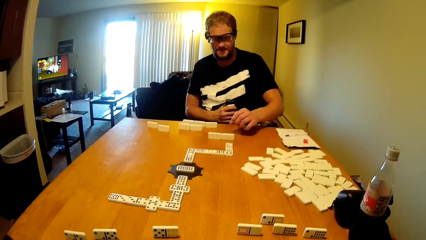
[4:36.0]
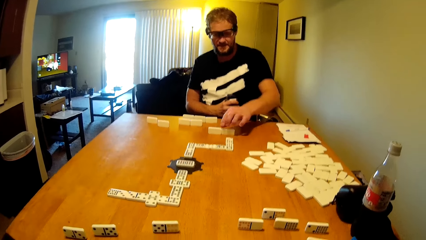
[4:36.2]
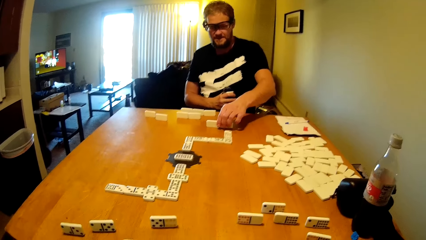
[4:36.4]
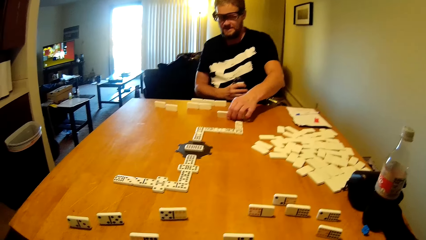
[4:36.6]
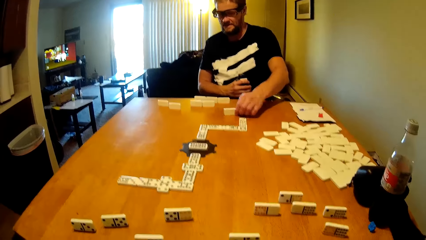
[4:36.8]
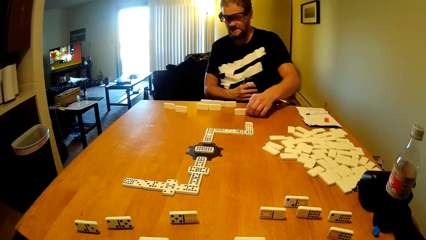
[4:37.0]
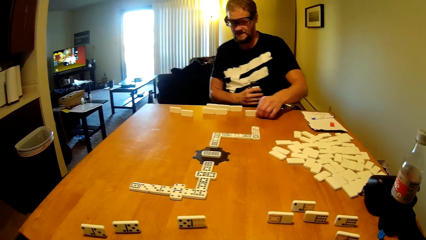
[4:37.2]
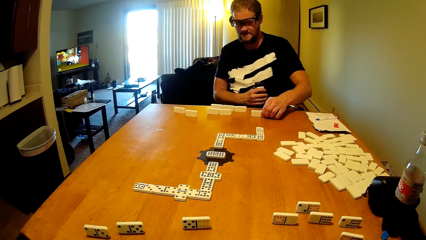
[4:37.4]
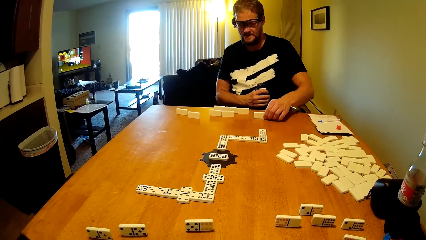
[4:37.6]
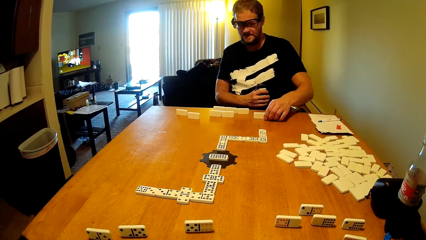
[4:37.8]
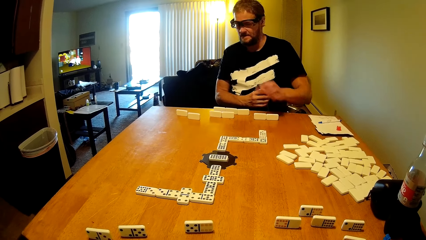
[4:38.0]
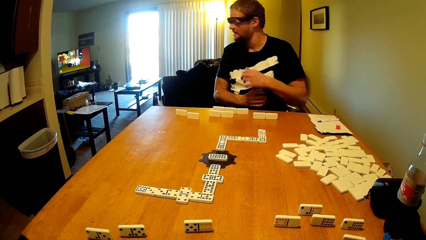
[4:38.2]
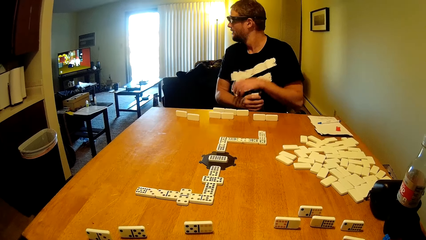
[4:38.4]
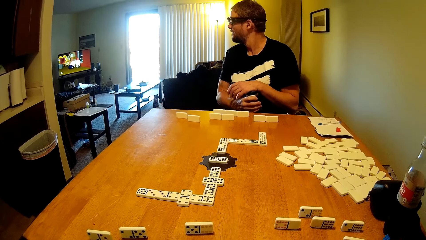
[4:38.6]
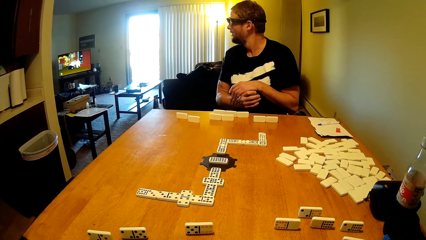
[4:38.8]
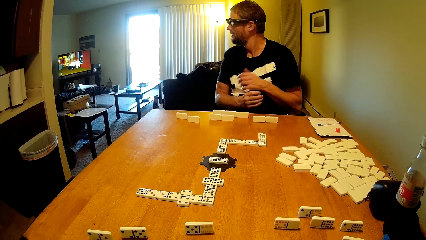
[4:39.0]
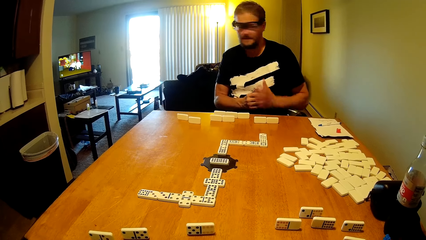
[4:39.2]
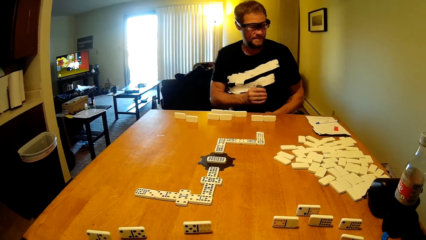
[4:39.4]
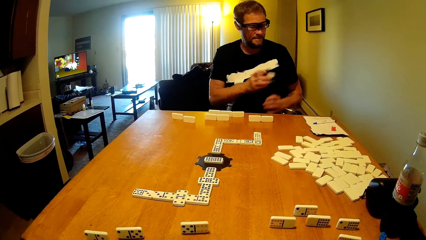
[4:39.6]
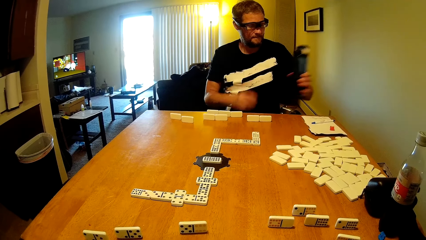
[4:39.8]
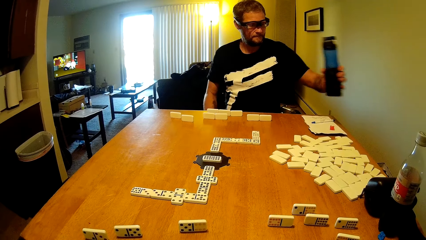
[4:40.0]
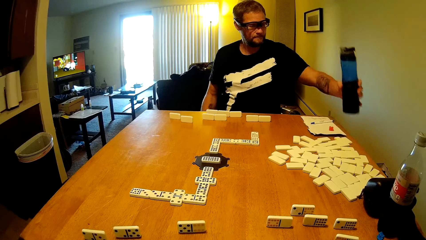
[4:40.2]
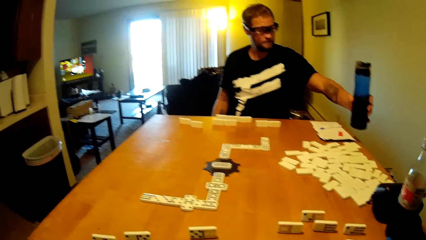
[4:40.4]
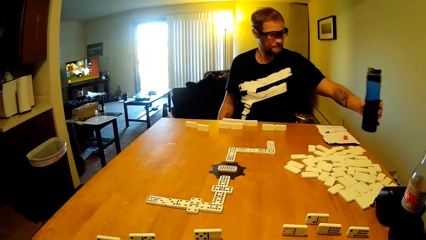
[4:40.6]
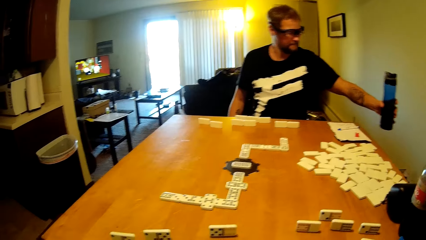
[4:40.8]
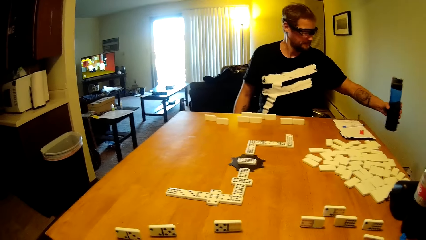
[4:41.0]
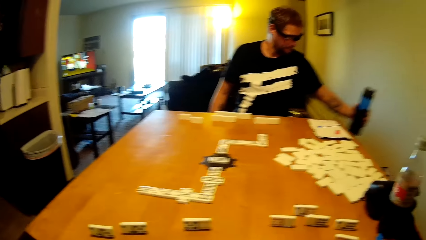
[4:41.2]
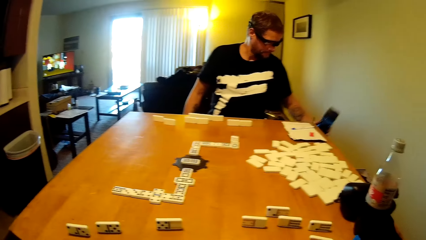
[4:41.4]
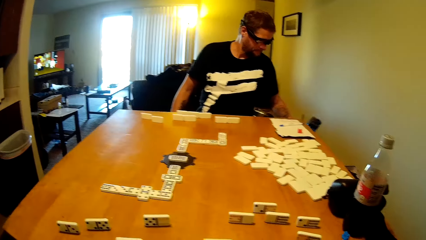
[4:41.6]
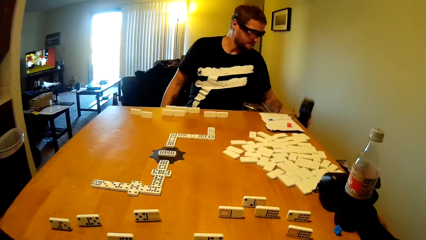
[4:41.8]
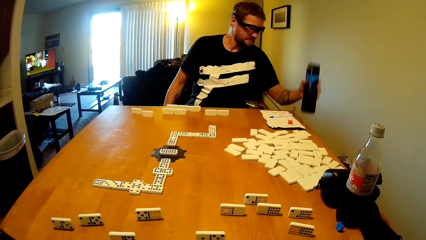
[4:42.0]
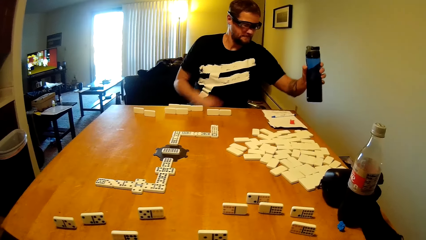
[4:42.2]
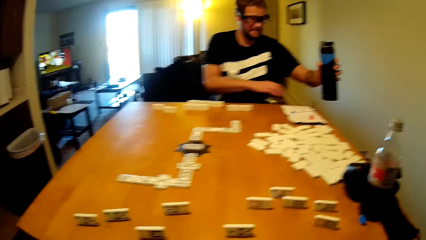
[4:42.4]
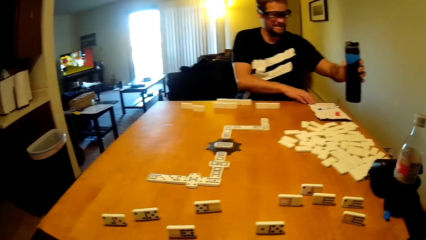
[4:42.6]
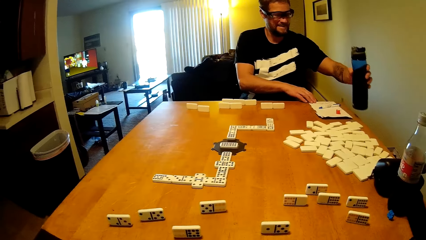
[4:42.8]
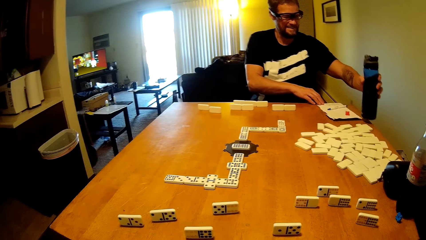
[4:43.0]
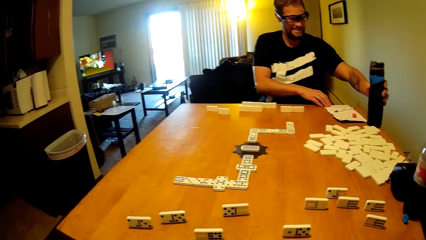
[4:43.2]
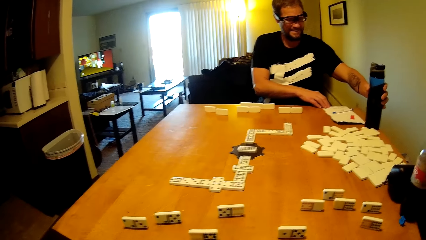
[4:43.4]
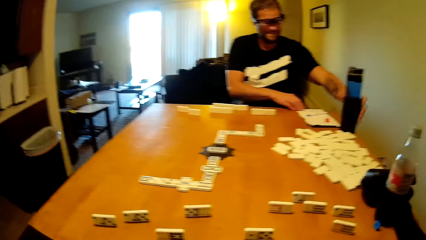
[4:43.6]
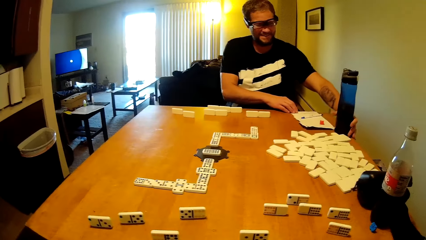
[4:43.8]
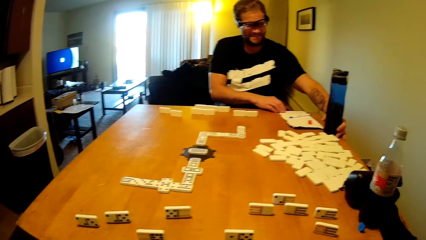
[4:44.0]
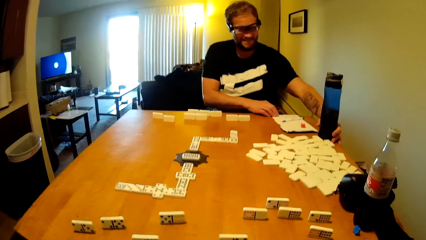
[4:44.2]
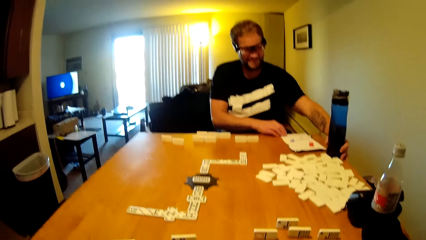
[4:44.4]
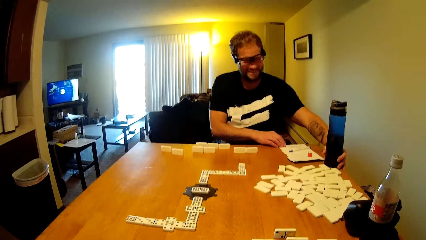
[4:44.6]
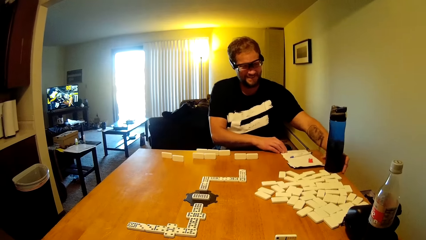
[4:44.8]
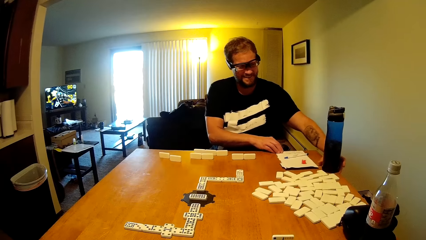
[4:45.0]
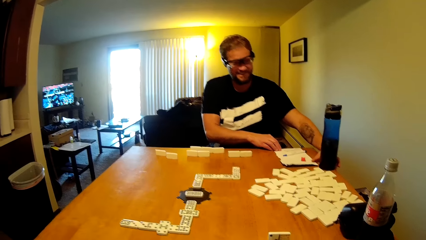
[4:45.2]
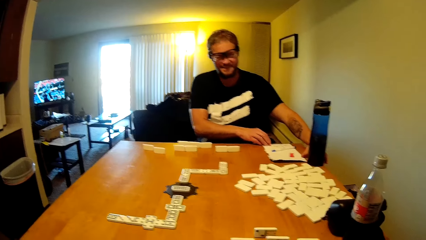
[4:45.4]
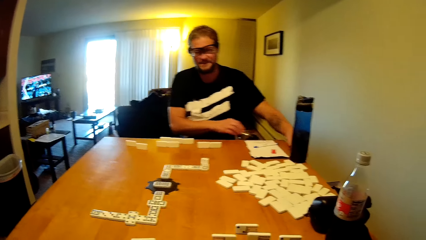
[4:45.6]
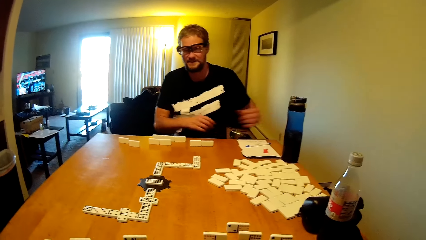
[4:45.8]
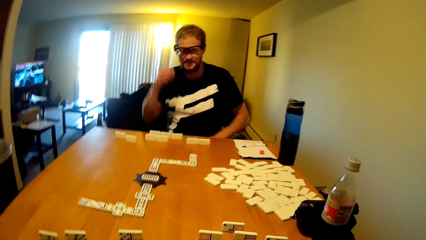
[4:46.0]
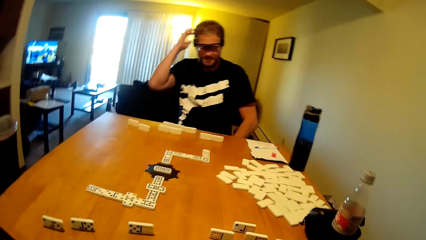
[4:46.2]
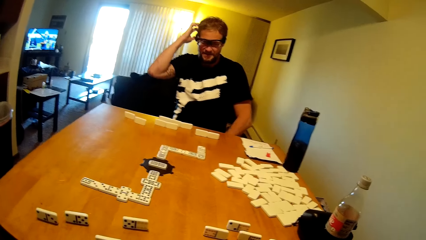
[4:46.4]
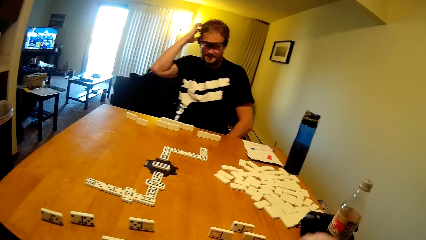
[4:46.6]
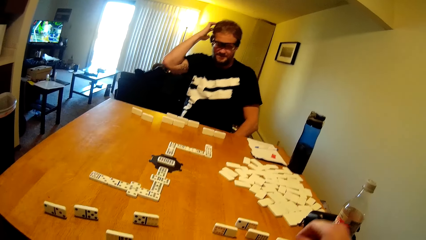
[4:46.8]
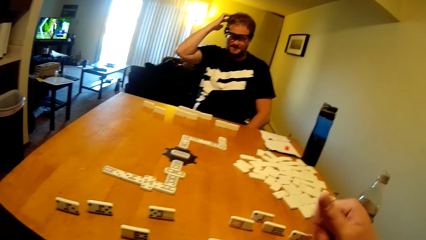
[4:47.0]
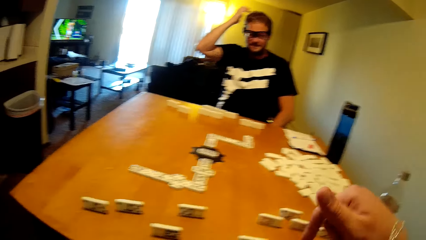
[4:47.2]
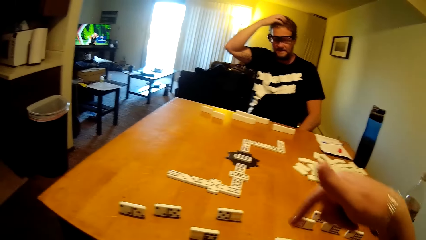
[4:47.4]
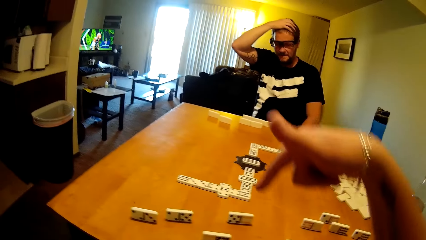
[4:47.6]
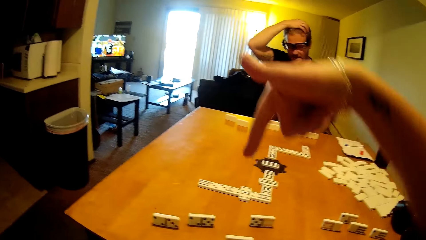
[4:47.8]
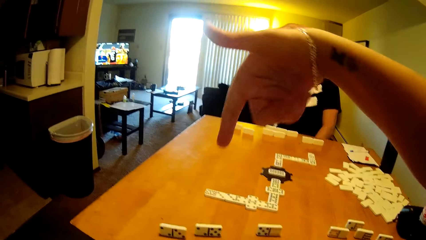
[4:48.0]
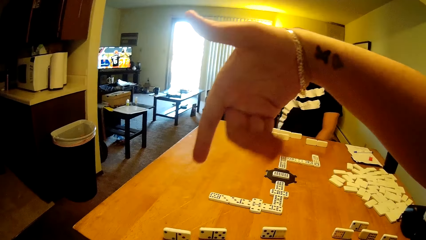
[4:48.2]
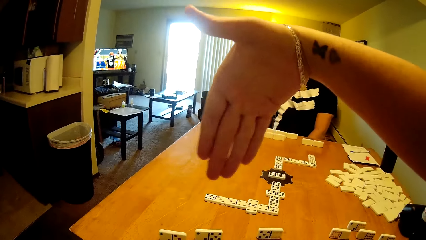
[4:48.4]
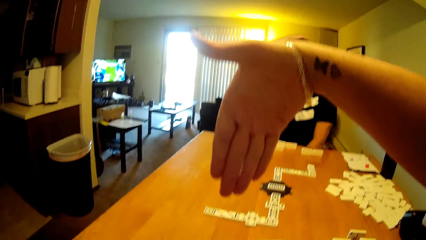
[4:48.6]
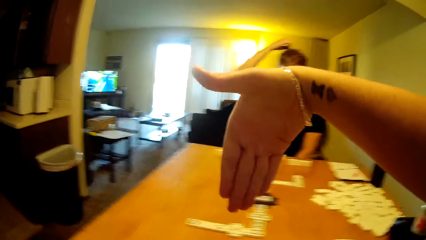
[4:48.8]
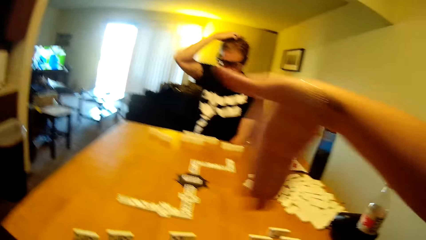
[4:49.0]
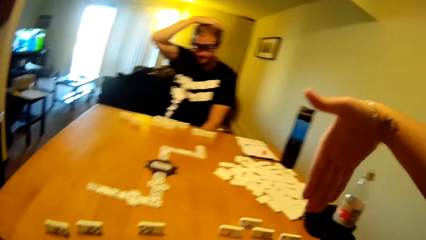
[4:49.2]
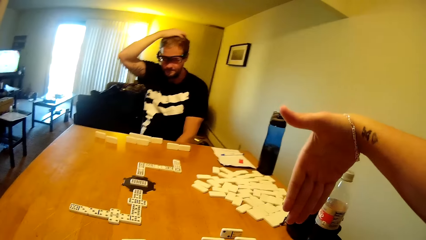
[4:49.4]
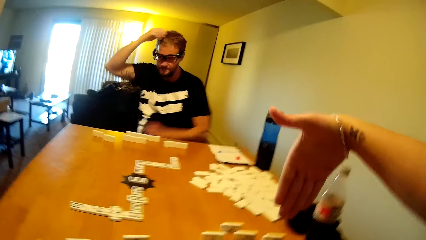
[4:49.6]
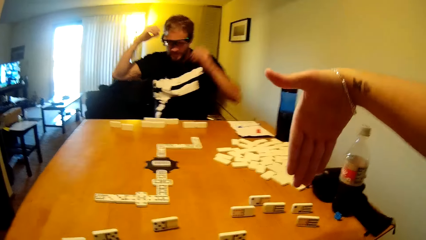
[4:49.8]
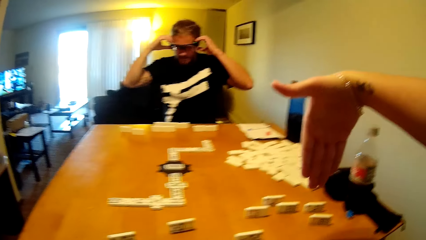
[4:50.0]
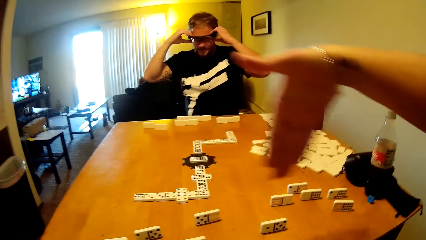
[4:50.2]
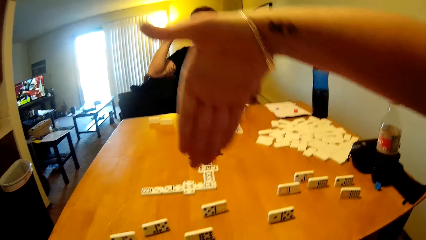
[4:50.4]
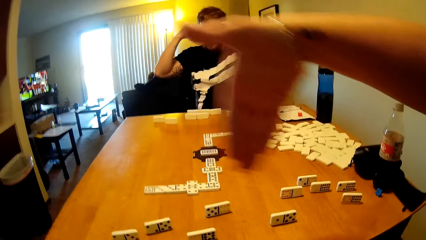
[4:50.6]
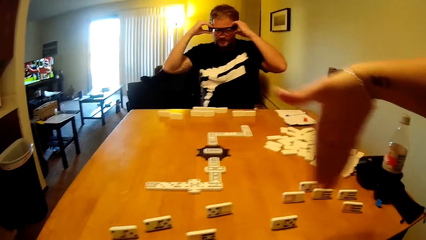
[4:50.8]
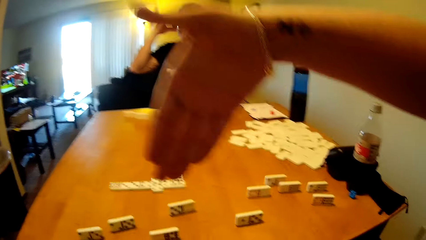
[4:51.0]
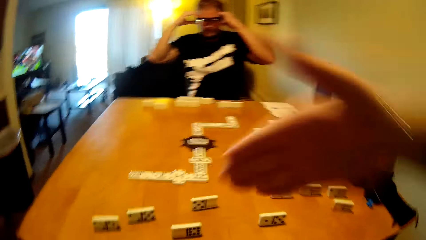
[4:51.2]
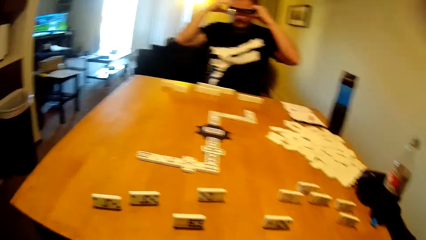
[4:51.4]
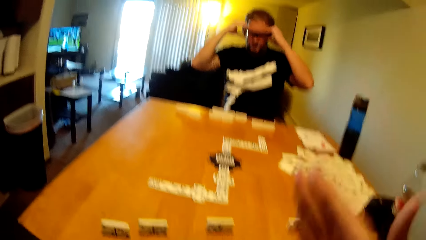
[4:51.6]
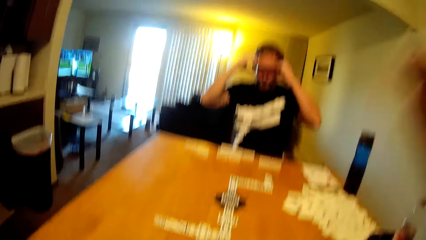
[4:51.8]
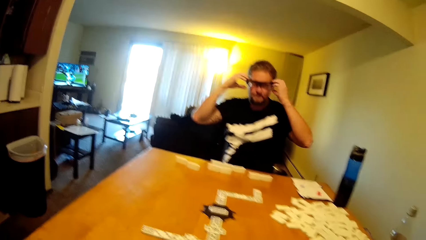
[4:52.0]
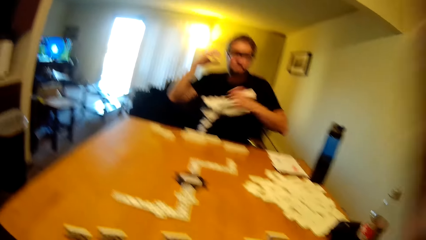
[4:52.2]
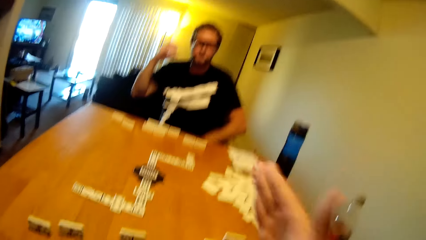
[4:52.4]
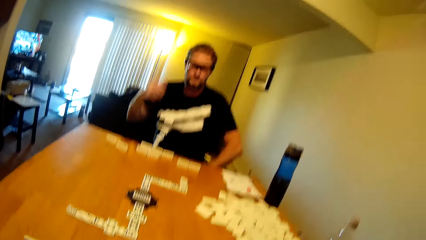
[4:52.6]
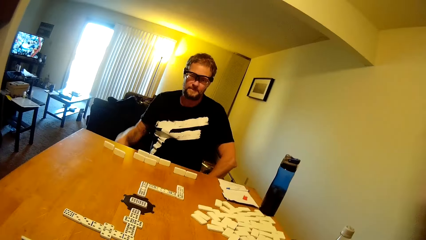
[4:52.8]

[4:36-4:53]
The camera wearer whispers in the room. A man drags the domino tiles on the table. The man takes the dominoes card and watches the television. The man drags the paper on the table and places the water bottle on the table. The camera wearer scratches his head. The man touches the head. The camera wearer moves his hand. He lifts up the hand. The man touches his spectacles.
